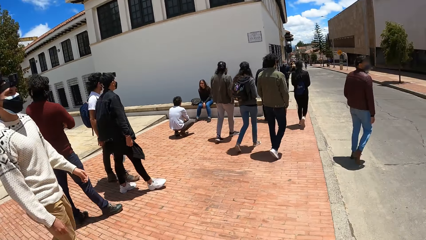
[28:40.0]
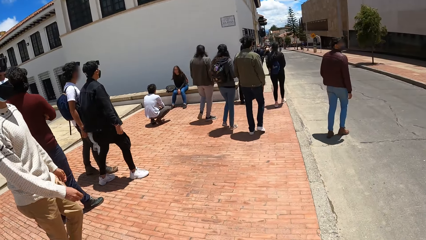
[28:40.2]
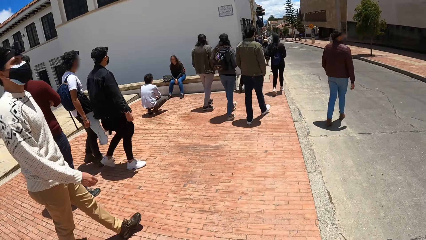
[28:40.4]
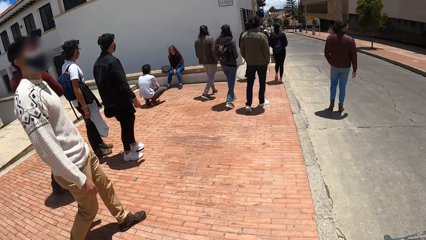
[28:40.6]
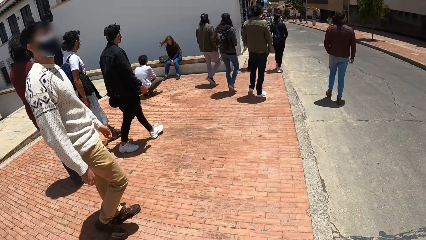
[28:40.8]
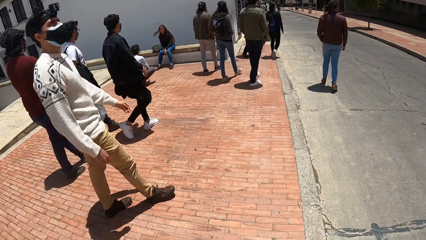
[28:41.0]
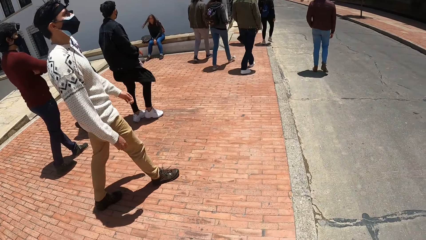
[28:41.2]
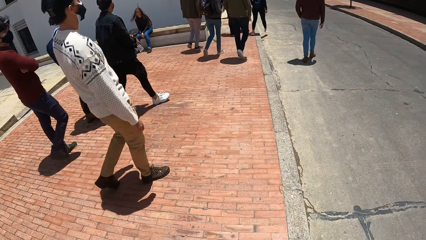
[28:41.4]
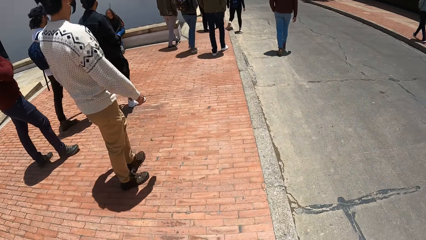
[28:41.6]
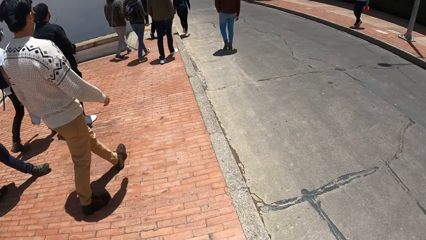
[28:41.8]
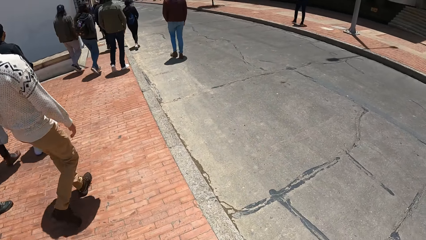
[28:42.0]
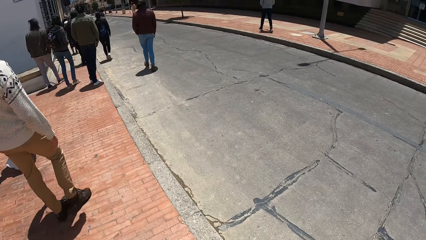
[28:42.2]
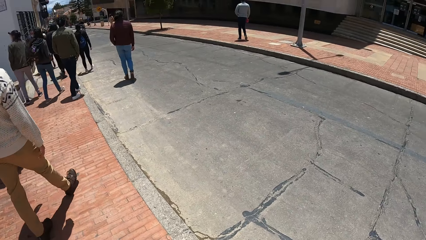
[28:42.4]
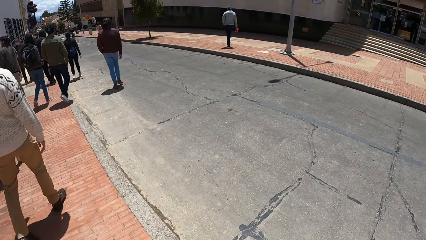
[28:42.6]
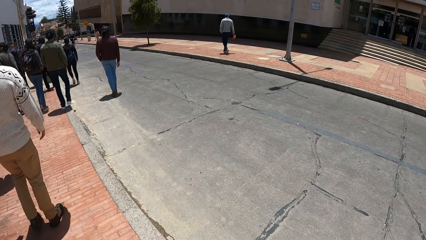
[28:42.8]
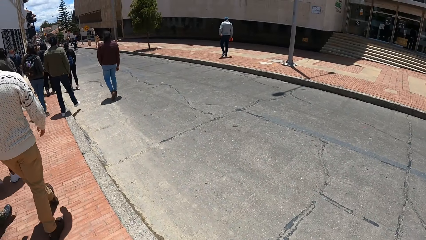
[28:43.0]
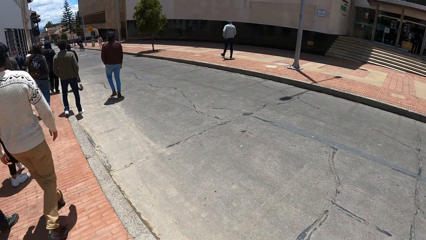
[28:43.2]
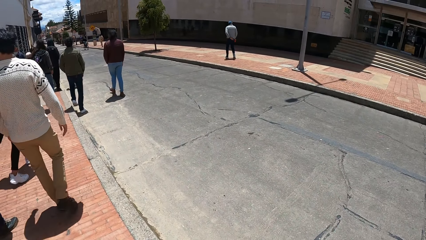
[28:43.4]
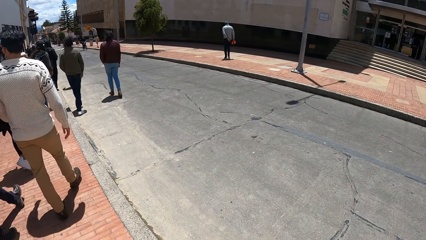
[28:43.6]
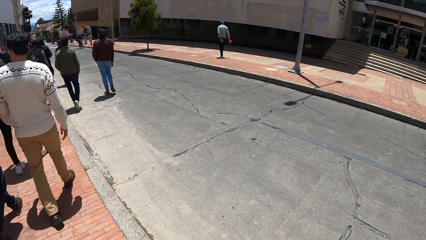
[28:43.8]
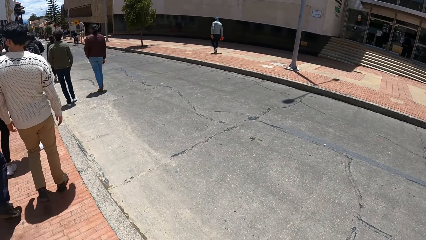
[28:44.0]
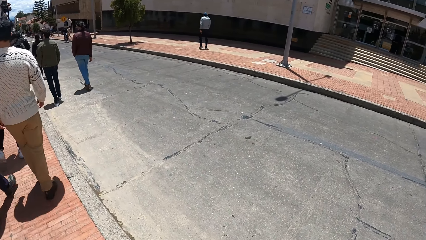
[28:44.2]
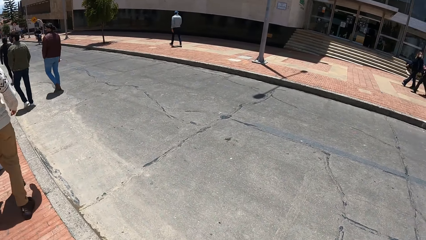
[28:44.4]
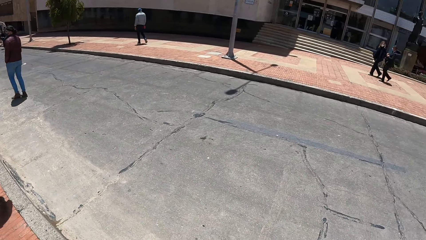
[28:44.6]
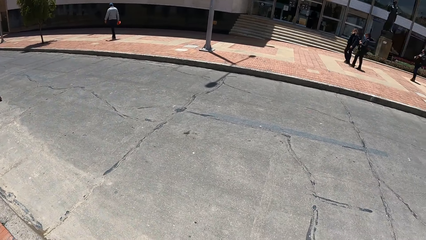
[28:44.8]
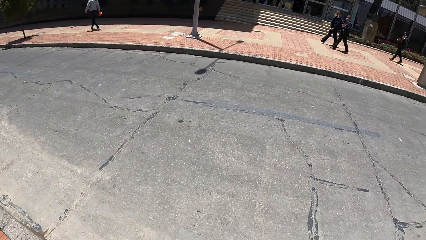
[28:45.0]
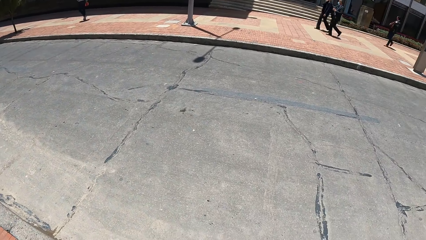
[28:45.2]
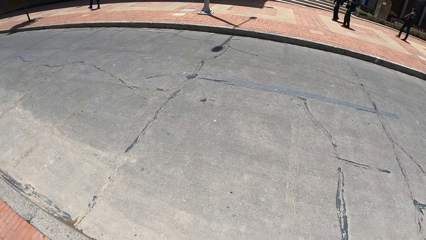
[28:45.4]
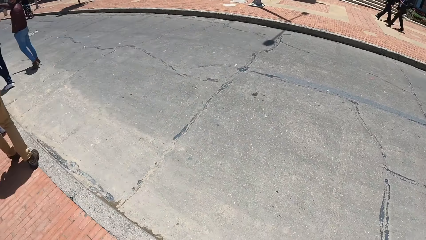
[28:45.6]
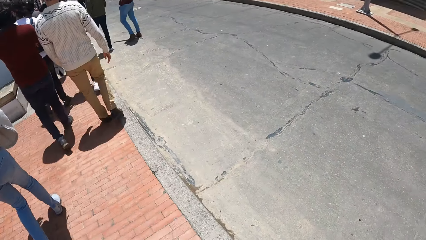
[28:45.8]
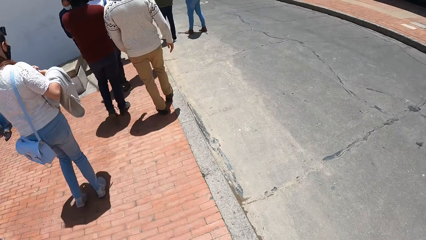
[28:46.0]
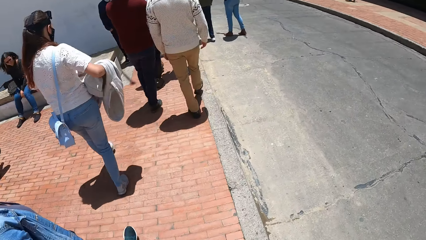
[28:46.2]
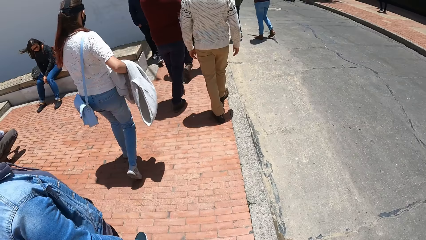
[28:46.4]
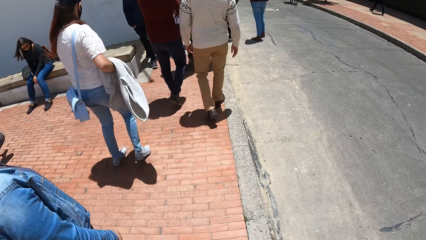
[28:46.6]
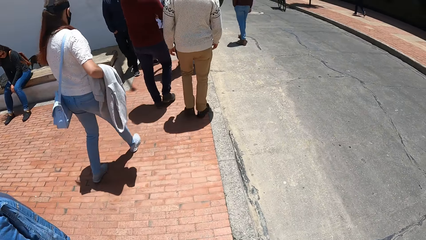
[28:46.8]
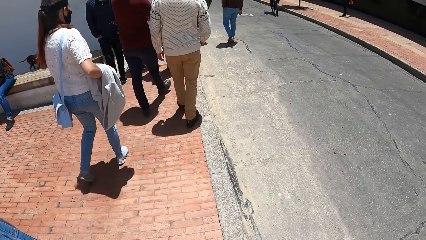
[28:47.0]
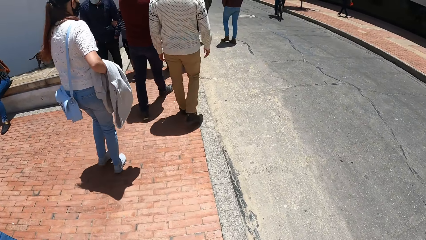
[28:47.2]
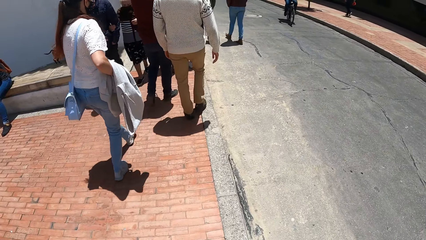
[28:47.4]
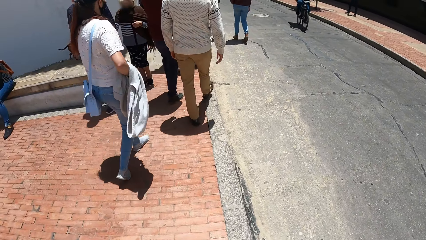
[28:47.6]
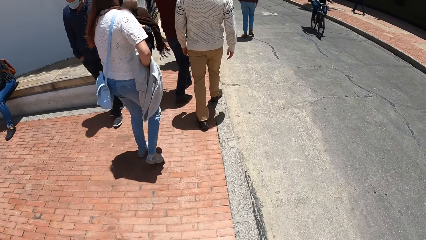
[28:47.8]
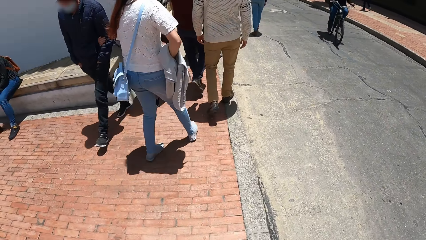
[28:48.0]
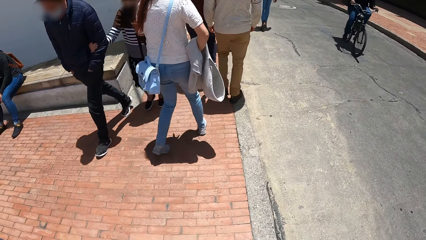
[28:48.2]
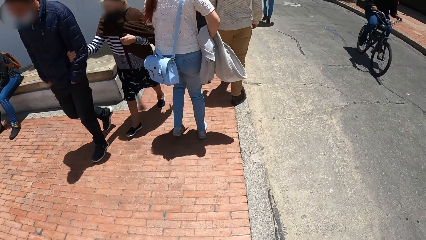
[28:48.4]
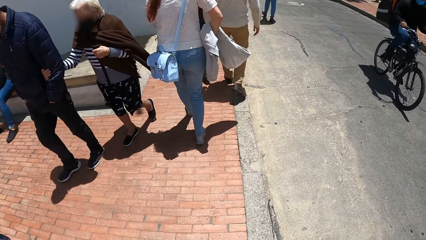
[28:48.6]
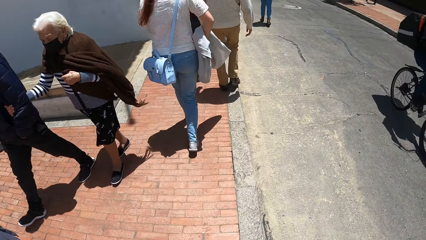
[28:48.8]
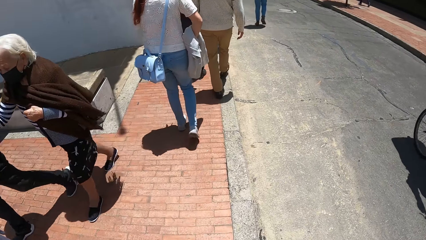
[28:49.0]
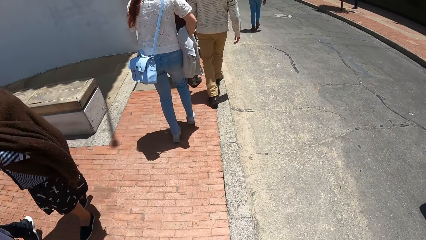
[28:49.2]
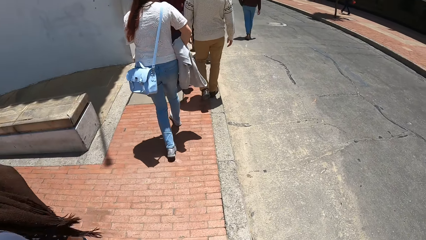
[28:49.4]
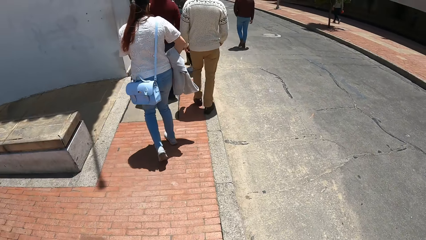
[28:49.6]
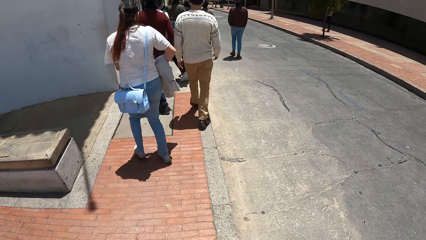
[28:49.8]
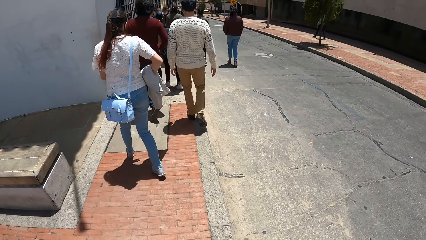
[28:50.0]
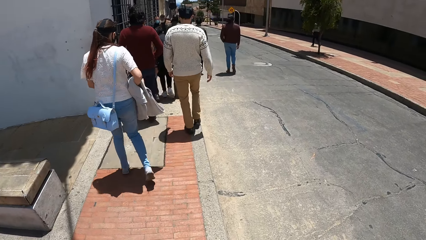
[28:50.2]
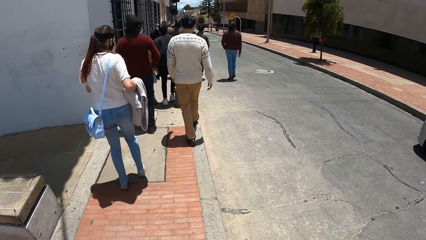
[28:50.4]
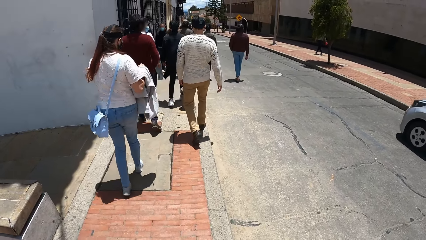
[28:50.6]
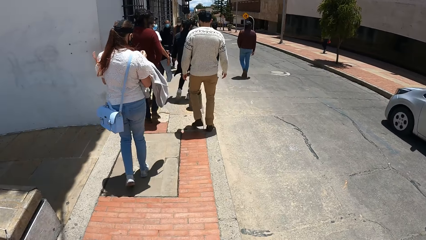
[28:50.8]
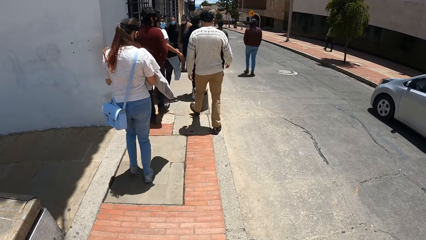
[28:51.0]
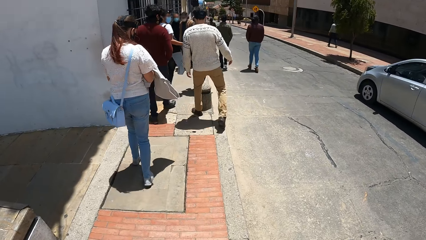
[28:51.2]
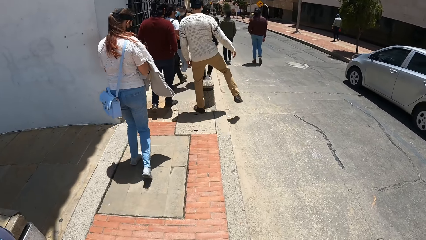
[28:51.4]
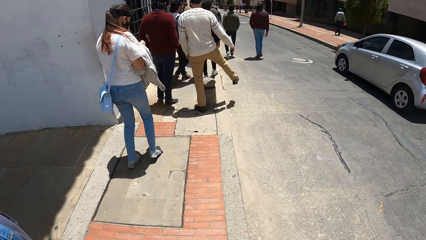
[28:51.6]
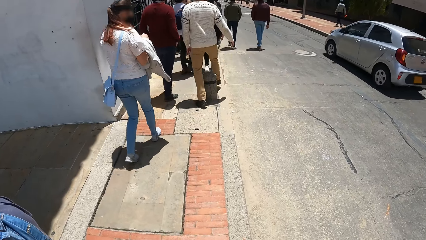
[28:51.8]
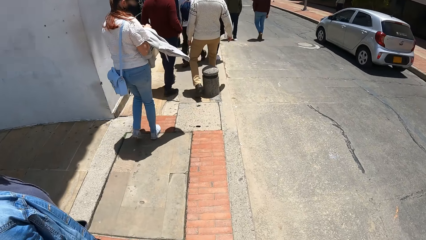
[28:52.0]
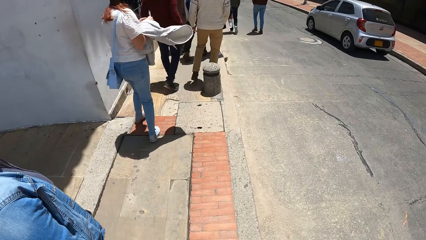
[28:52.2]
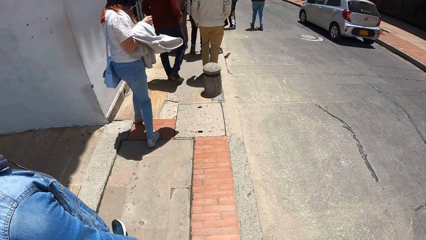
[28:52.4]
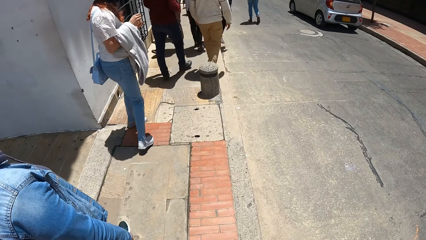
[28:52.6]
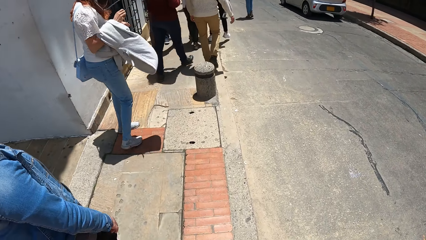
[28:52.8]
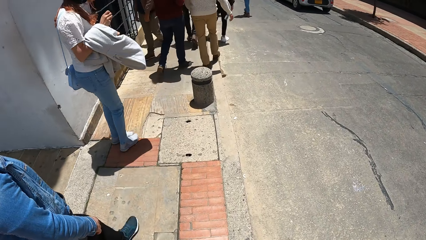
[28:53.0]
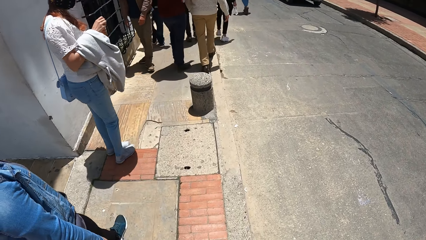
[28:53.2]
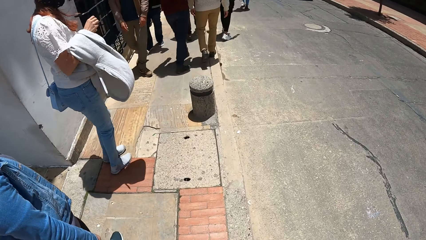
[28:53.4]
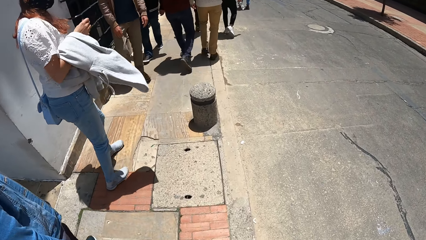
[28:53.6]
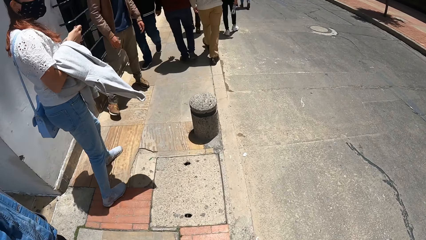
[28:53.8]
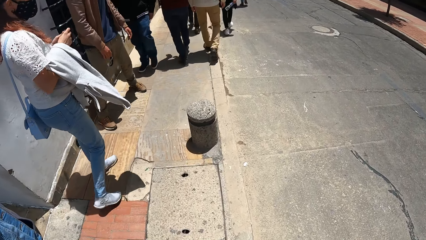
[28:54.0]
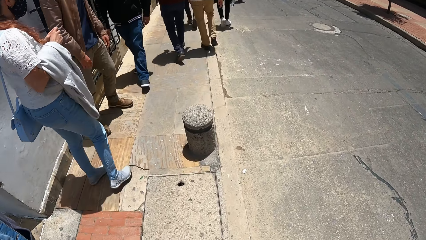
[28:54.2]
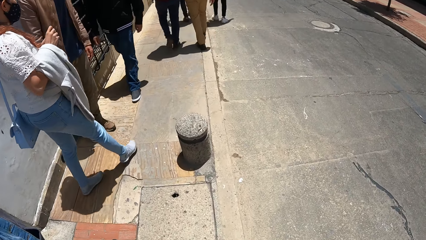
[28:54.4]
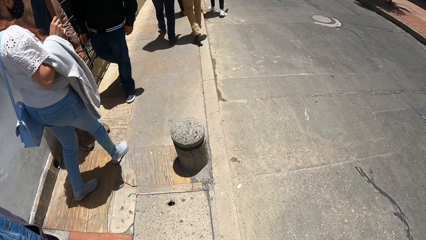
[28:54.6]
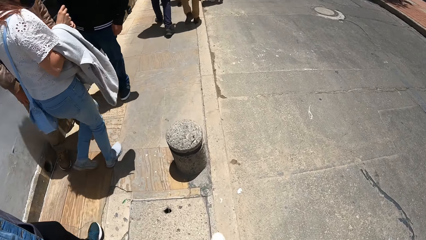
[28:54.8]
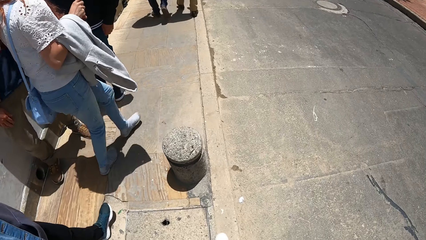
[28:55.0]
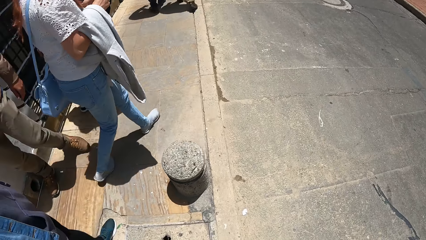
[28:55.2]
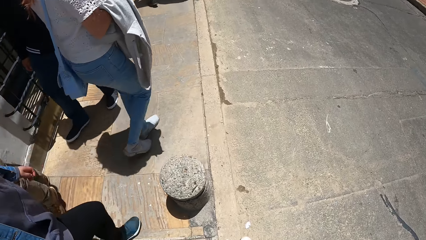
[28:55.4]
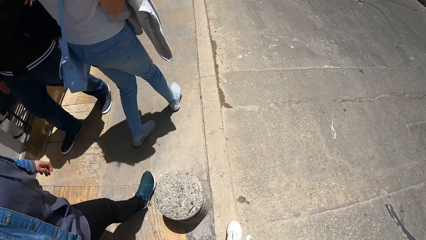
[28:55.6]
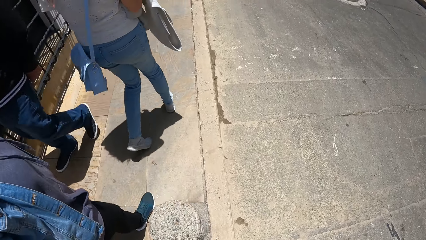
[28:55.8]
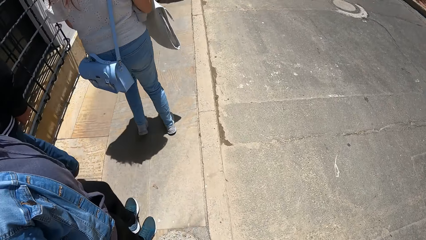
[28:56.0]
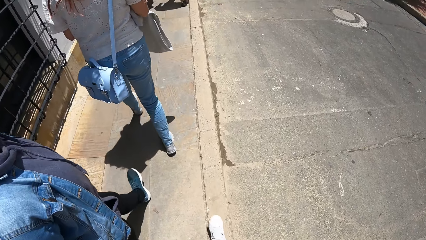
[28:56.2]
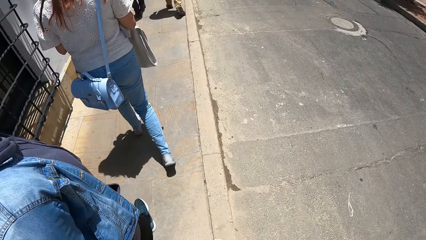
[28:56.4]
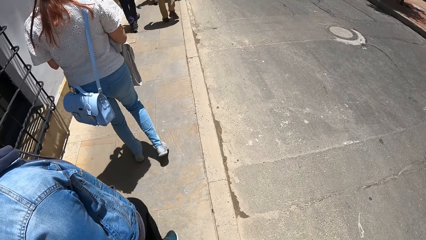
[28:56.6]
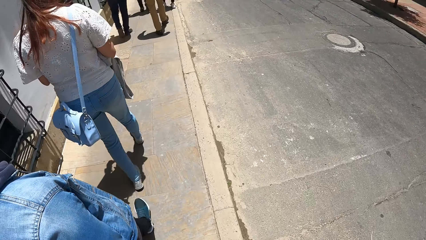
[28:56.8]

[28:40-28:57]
The camera wearer walks on the sidewalk. A black bicycle rides past them.
